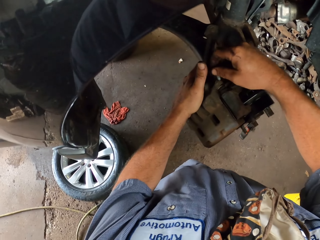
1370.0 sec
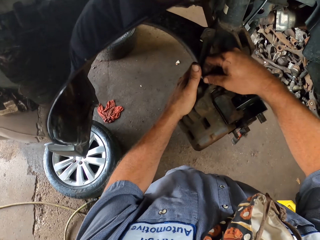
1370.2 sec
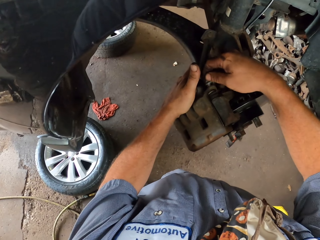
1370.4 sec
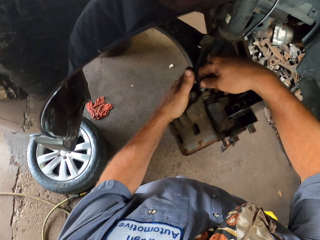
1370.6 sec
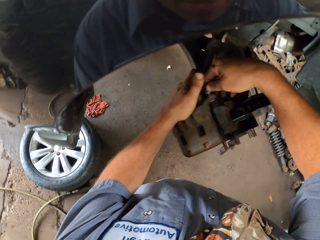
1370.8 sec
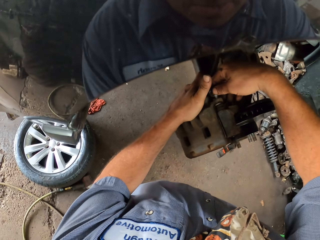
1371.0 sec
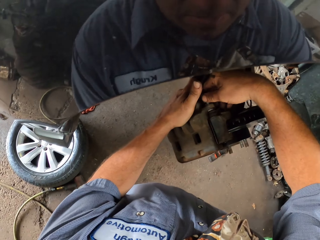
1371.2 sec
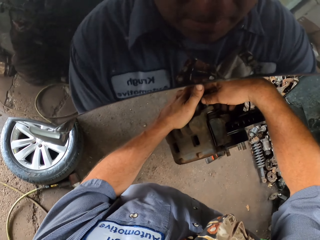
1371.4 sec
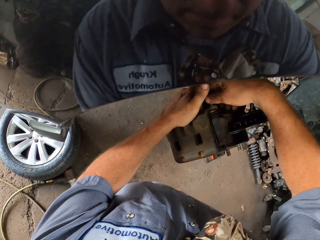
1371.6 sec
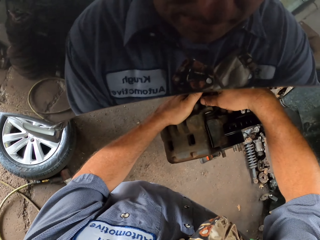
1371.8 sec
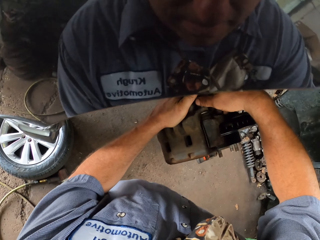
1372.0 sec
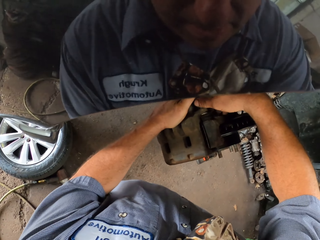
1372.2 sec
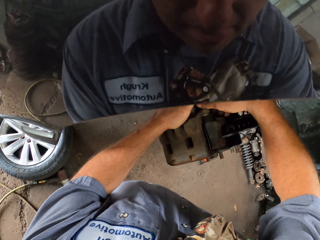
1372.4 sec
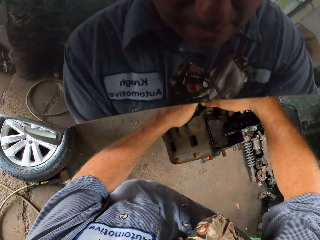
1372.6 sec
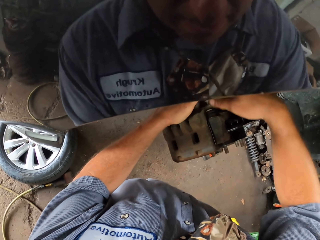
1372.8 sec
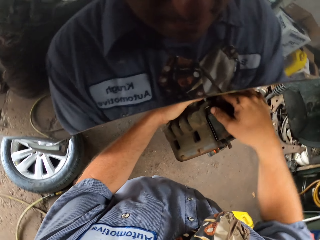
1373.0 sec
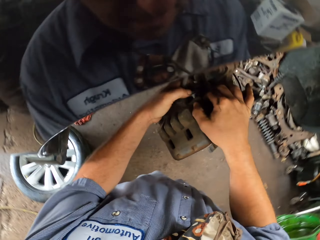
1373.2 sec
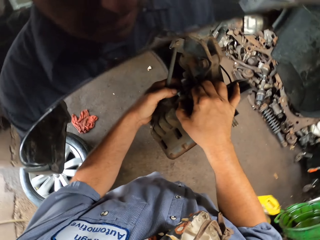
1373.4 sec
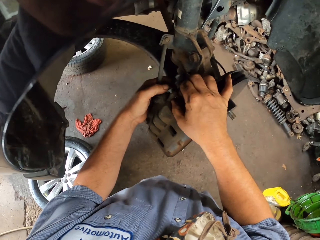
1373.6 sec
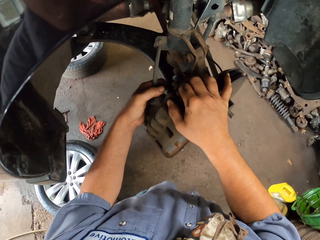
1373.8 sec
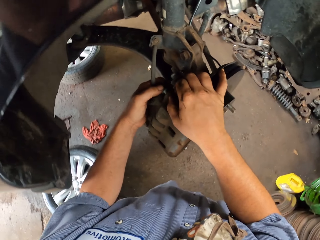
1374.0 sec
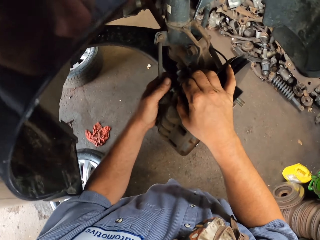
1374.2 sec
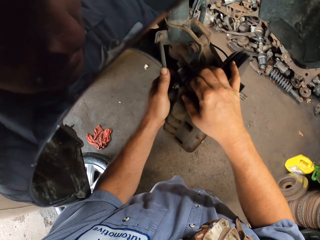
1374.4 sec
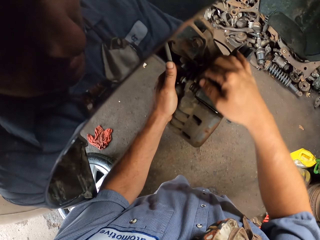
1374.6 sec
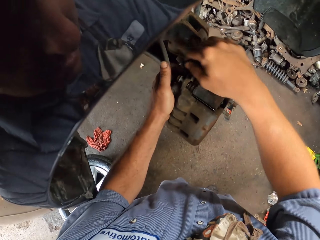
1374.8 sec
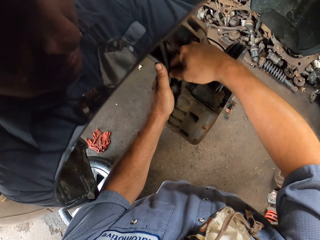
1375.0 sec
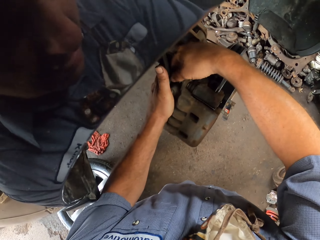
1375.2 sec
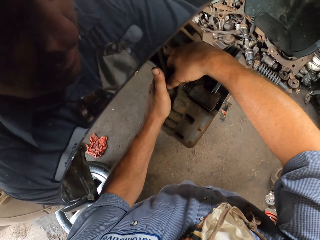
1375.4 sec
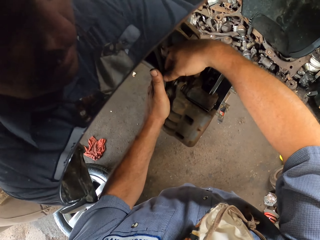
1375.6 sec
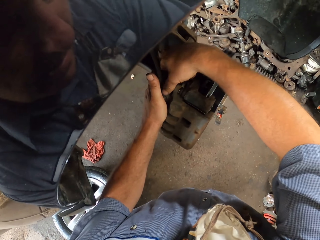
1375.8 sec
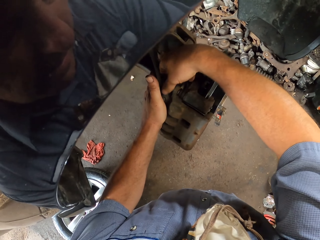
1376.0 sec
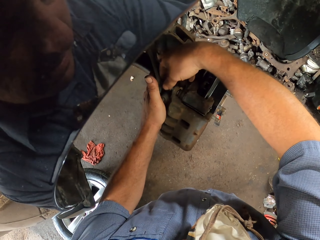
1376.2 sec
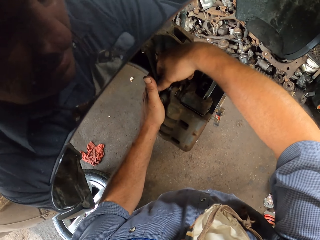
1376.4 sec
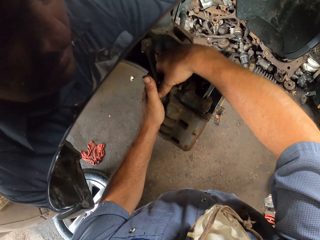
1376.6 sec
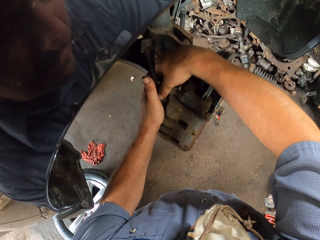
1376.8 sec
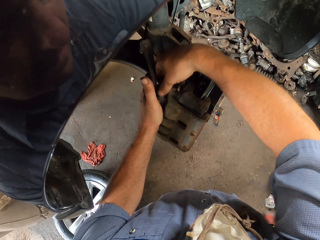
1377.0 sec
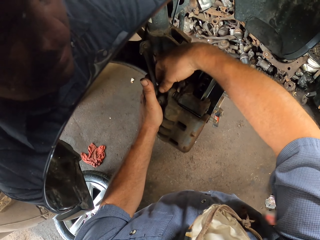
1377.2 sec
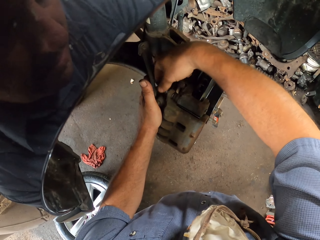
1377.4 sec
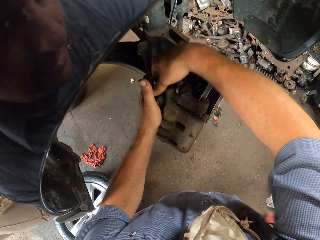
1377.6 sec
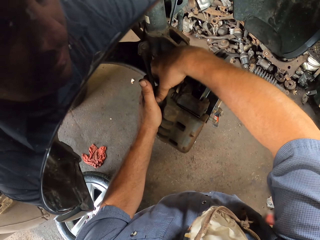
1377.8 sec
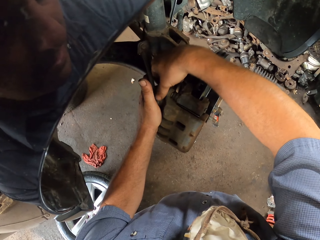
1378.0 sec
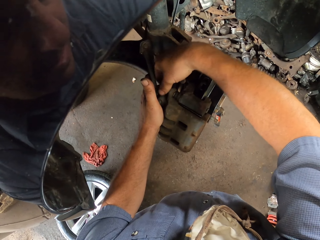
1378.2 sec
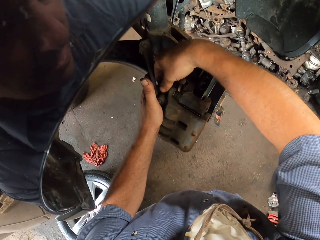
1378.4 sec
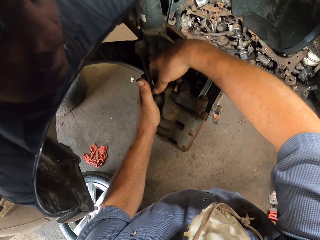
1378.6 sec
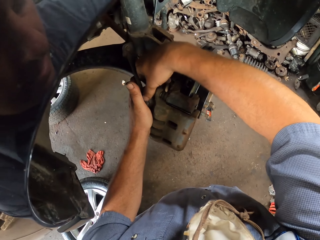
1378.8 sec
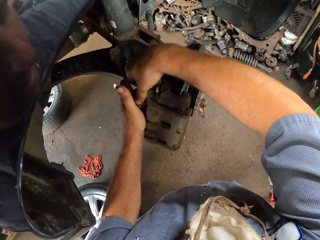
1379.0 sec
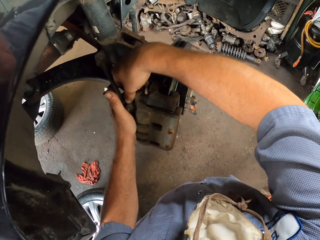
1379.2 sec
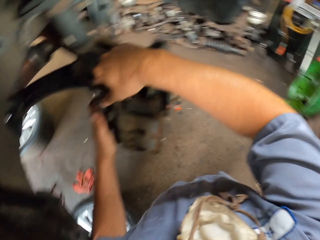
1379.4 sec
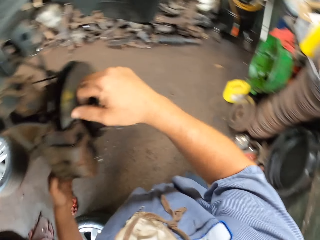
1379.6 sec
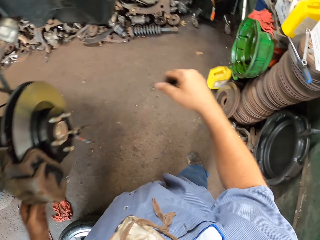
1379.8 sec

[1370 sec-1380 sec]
The camera wearer fixes the bolt on the brake pad.

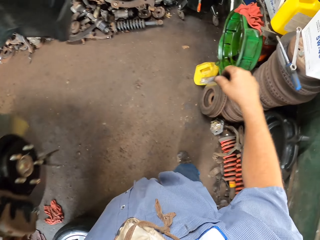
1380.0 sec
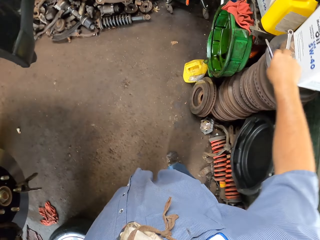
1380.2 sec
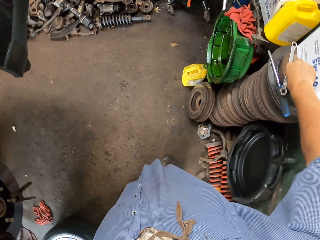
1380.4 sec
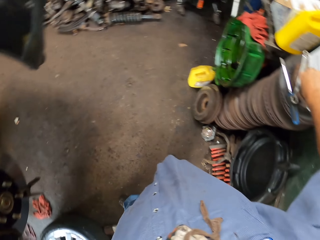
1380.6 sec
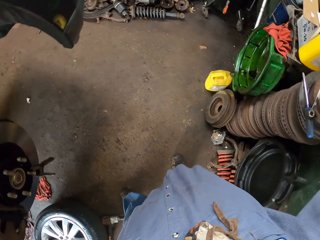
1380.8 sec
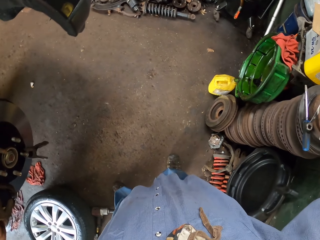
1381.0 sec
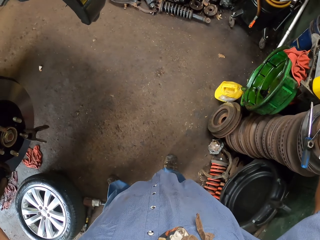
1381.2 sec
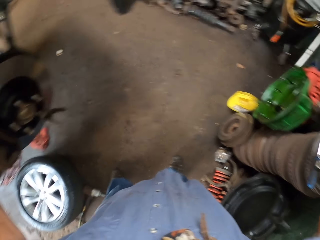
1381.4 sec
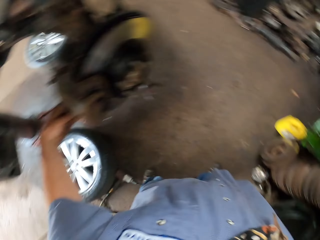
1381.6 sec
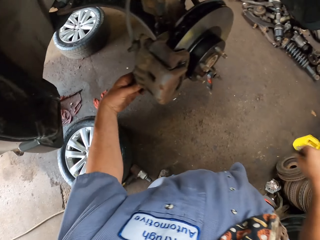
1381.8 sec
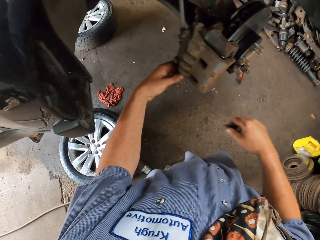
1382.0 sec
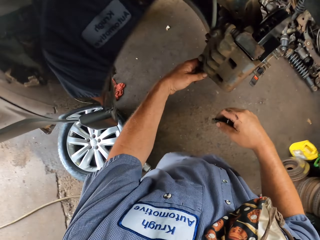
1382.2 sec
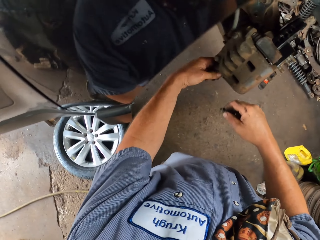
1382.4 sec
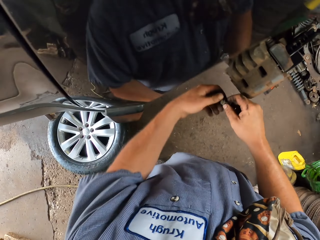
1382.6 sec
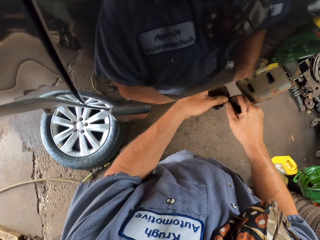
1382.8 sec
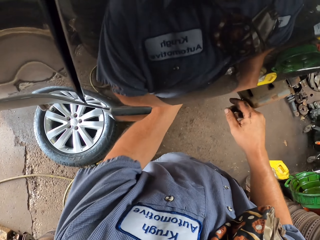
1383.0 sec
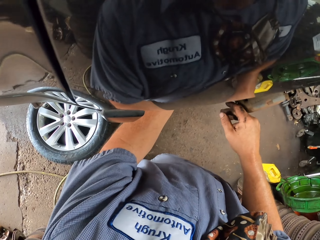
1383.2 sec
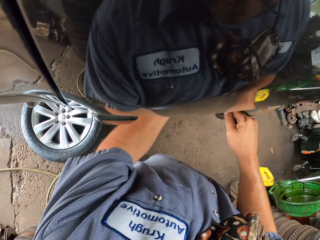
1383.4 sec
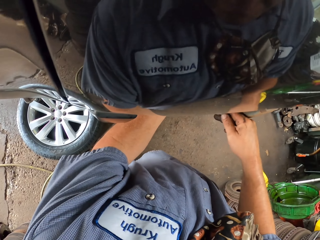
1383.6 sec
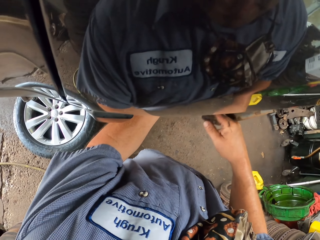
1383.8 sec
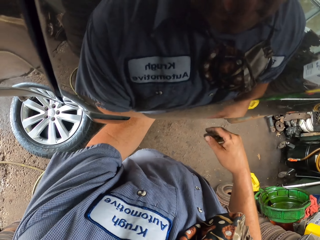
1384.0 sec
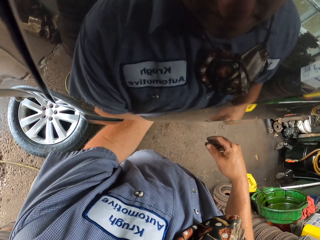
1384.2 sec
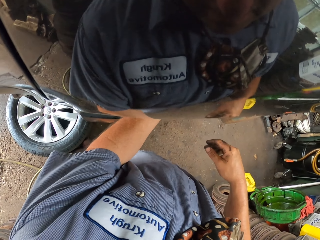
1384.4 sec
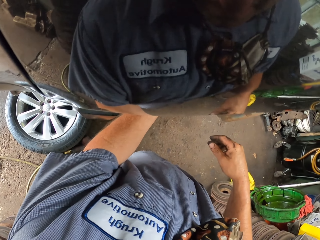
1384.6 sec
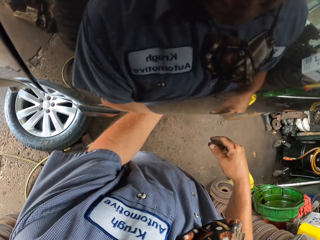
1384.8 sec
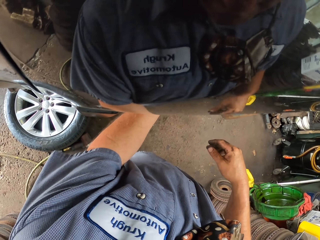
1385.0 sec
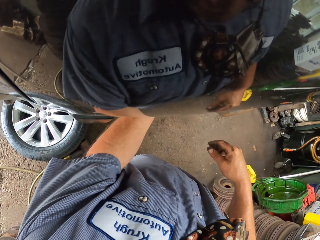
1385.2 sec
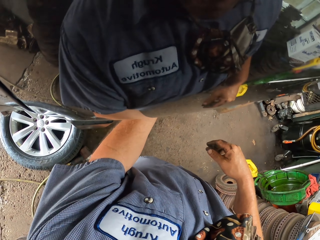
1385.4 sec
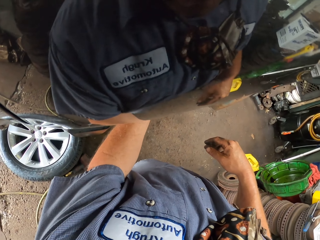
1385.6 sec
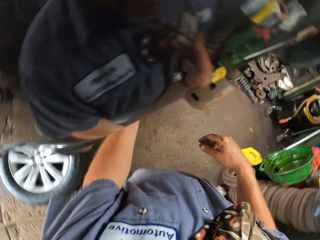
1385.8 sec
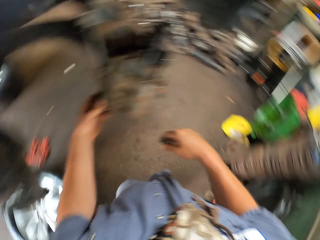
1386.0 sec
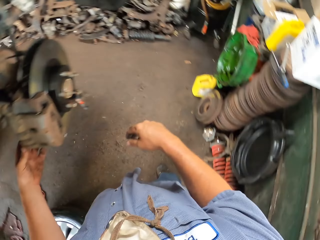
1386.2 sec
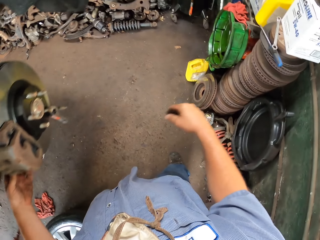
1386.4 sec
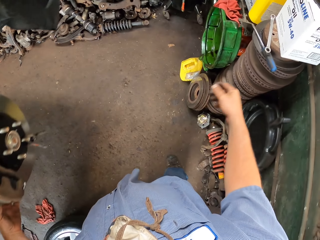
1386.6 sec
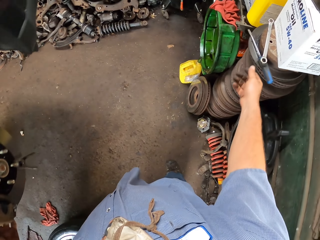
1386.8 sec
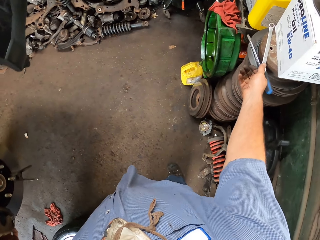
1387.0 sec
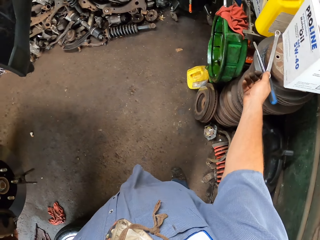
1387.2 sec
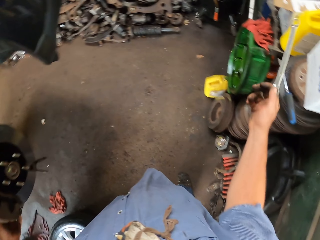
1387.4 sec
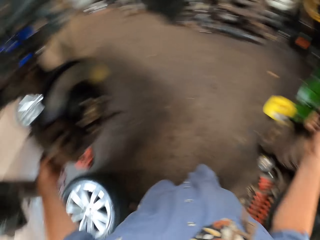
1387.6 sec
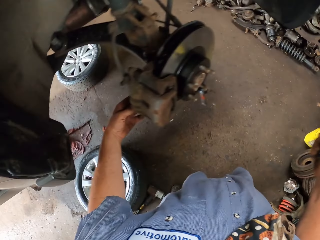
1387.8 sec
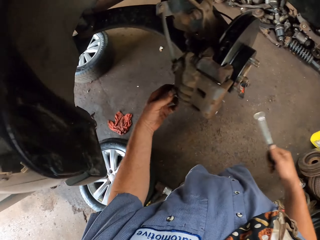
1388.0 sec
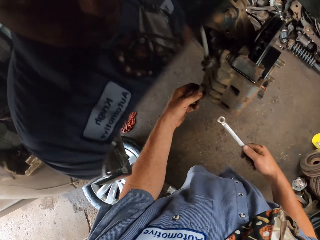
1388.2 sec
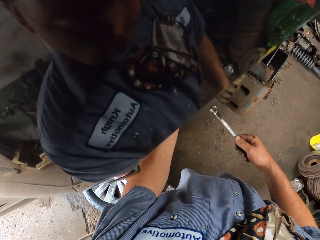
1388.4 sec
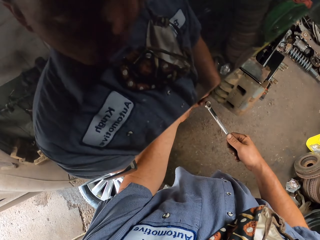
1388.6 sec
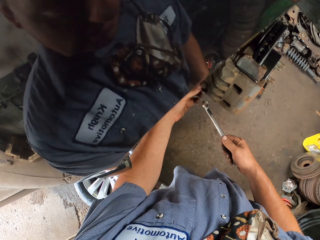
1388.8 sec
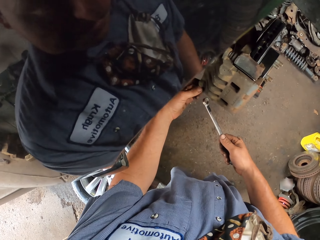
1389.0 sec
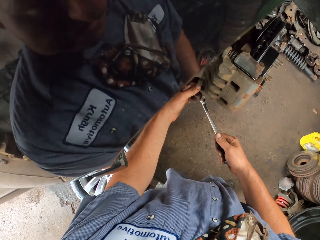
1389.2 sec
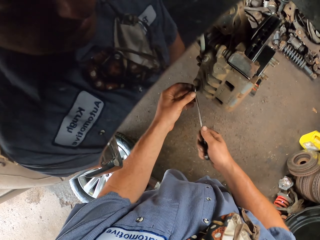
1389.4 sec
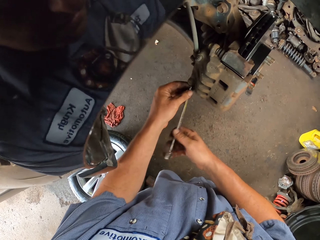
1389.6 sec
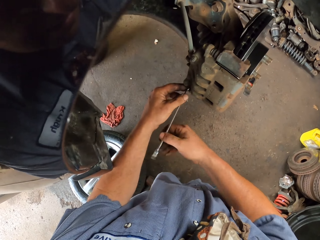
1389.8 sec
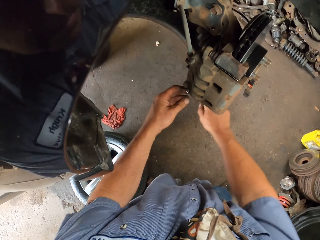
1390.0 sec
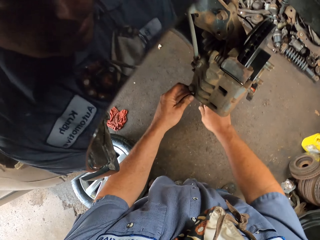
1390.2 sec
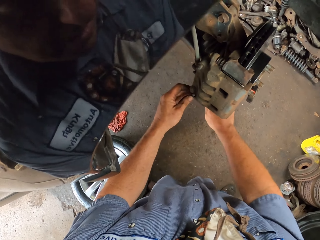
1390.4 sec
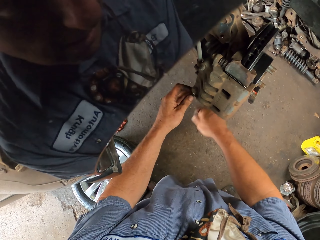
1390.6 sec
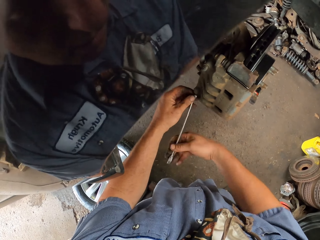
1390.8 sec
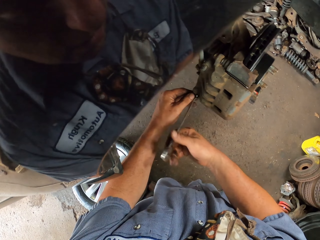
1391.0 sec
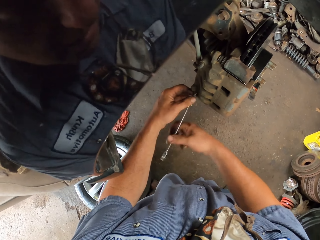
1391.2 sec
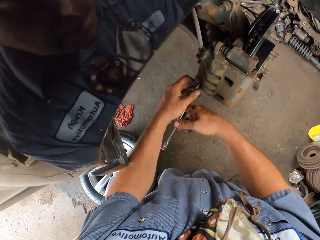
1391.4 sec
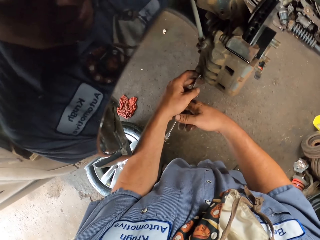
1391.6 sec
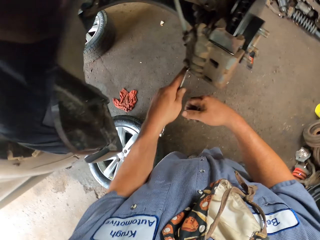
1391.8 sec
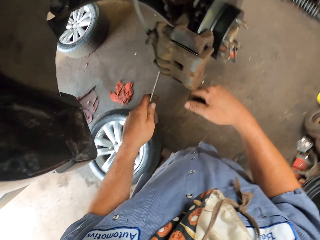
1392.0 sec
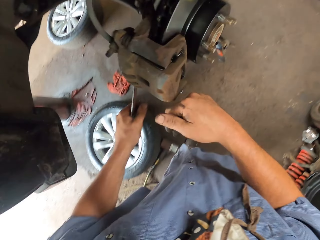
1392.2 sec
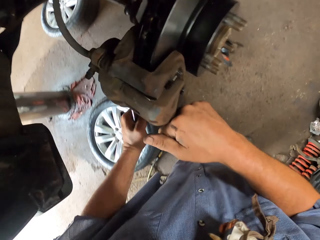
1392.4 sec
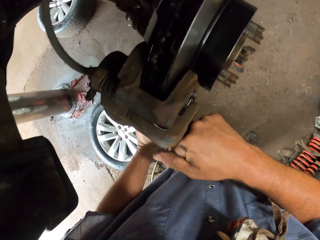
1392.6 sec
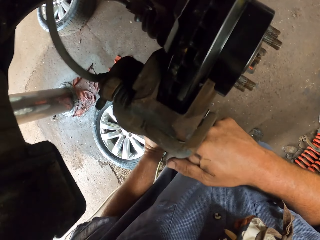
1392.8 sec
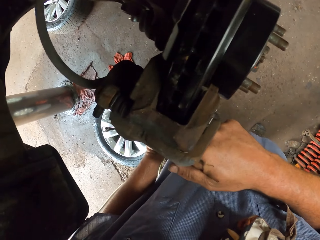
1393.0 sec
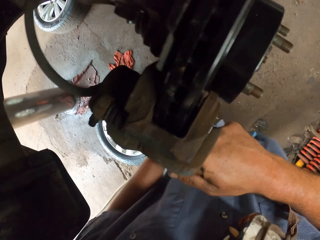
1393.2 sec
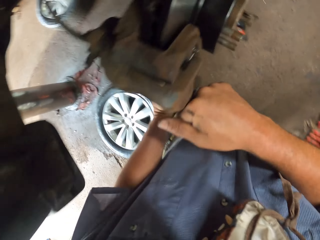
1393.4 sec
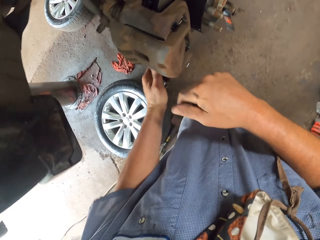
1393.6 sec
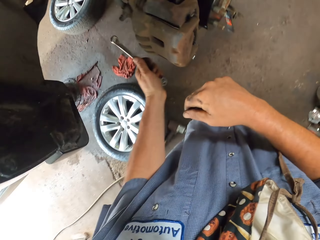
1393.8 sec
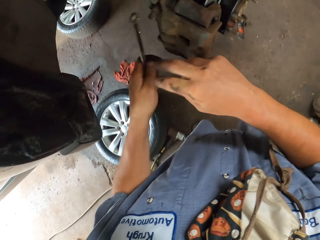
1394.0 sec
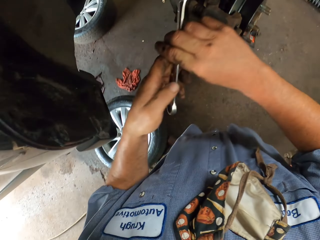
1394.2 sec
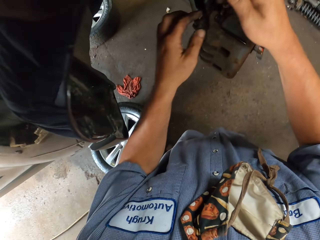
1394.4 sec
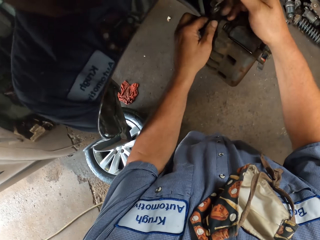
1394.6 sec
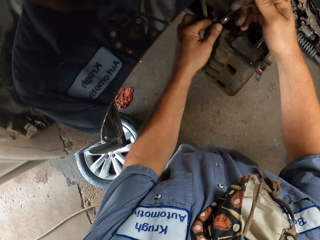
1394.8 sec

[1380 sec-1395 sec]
The camera wearer picks up a bolt from the metal. They fix the bolt on the brake pad. They pick up a spanner from the metal and fix the bolt using the spanner.
